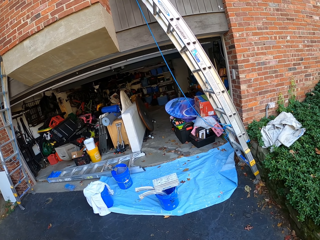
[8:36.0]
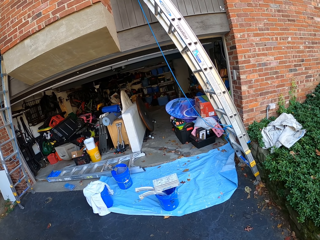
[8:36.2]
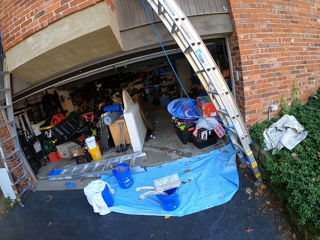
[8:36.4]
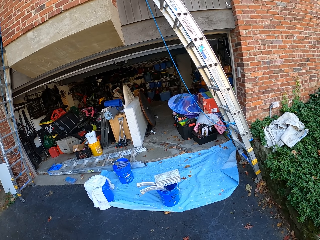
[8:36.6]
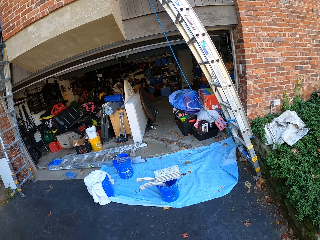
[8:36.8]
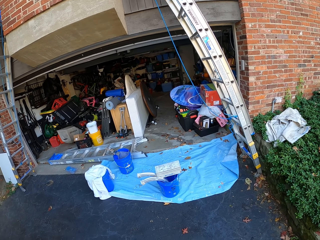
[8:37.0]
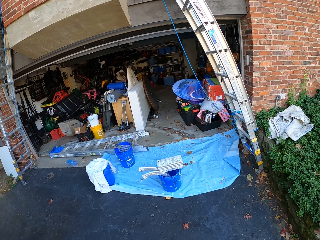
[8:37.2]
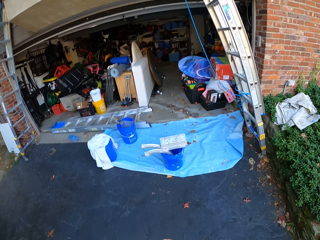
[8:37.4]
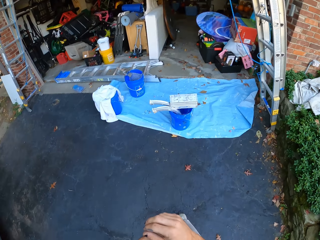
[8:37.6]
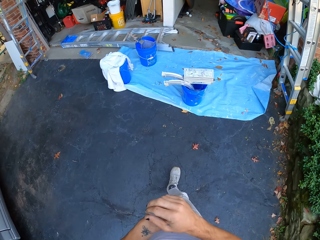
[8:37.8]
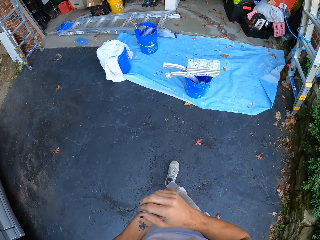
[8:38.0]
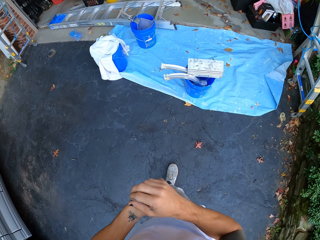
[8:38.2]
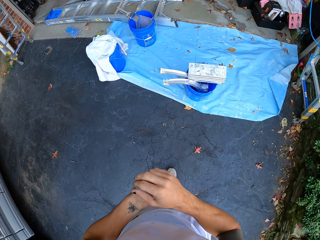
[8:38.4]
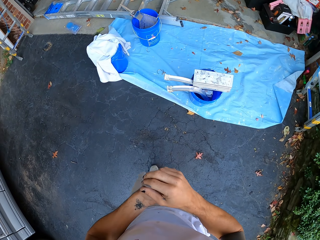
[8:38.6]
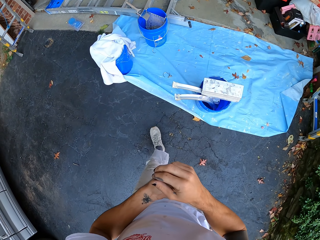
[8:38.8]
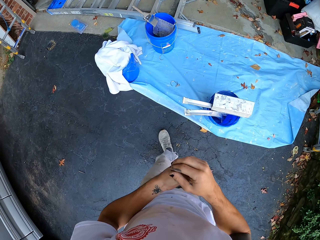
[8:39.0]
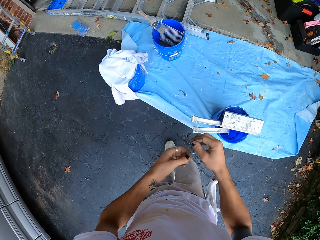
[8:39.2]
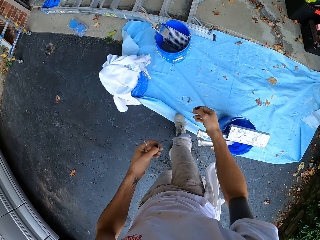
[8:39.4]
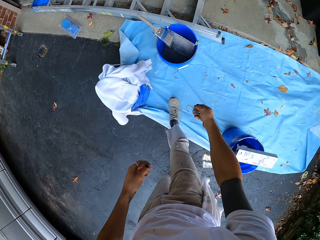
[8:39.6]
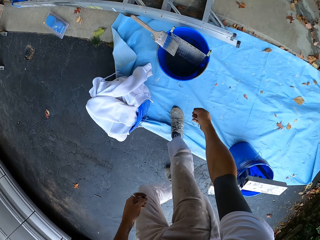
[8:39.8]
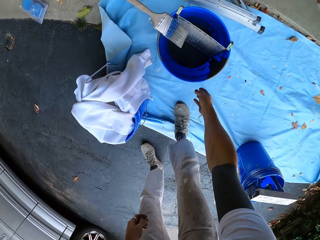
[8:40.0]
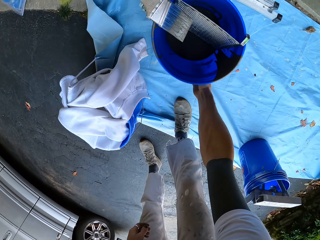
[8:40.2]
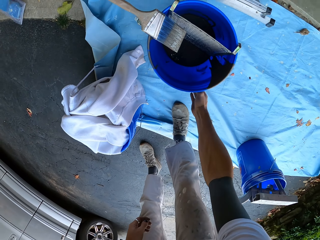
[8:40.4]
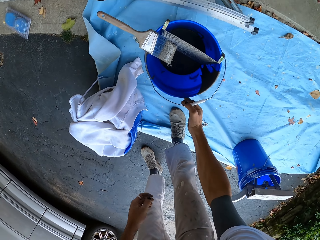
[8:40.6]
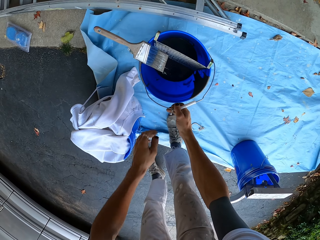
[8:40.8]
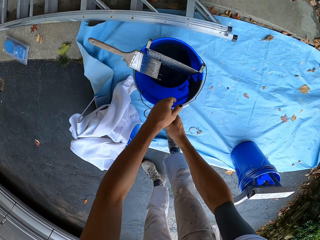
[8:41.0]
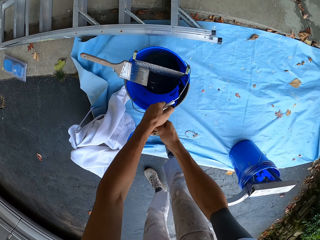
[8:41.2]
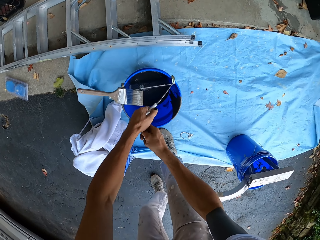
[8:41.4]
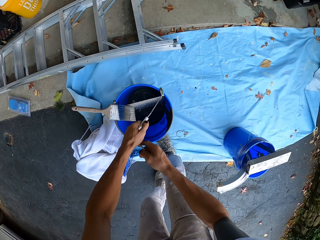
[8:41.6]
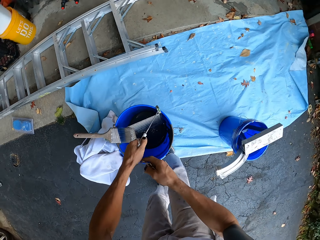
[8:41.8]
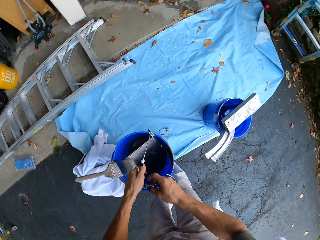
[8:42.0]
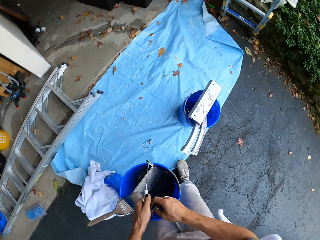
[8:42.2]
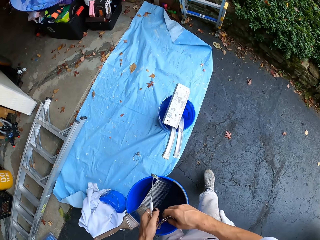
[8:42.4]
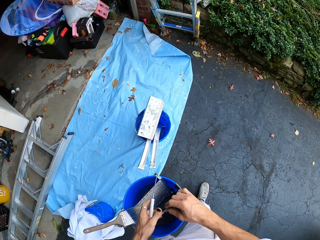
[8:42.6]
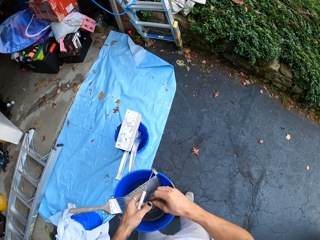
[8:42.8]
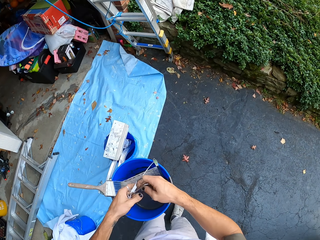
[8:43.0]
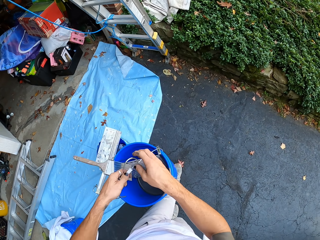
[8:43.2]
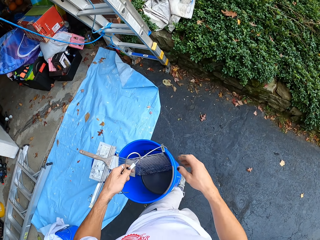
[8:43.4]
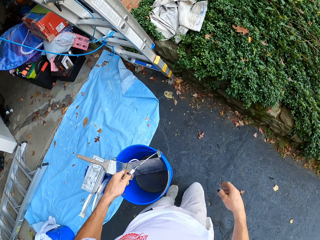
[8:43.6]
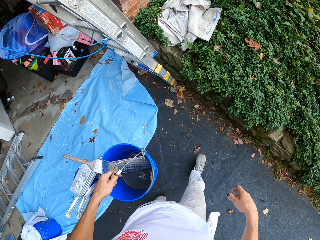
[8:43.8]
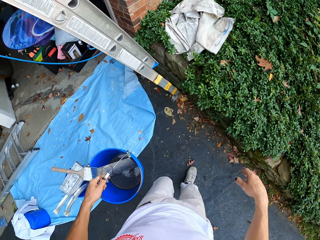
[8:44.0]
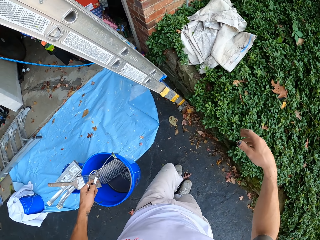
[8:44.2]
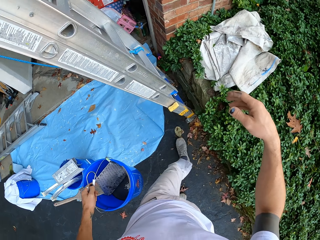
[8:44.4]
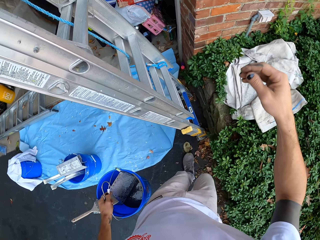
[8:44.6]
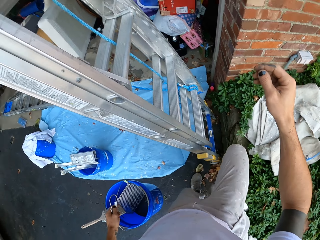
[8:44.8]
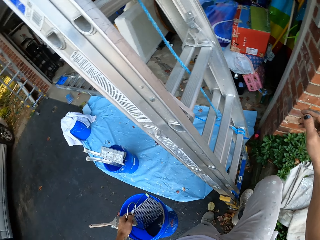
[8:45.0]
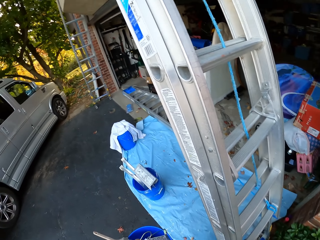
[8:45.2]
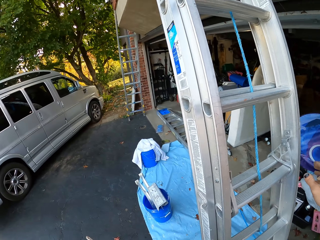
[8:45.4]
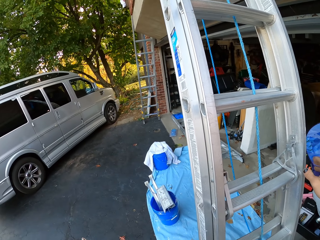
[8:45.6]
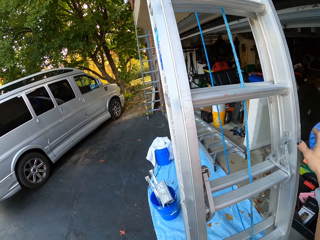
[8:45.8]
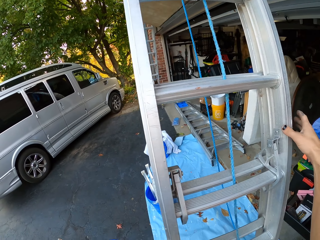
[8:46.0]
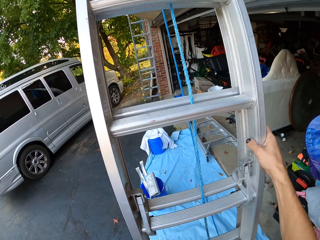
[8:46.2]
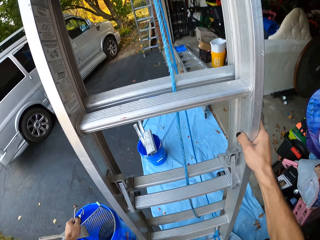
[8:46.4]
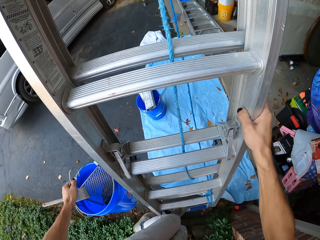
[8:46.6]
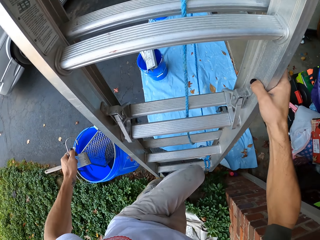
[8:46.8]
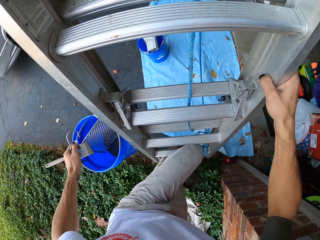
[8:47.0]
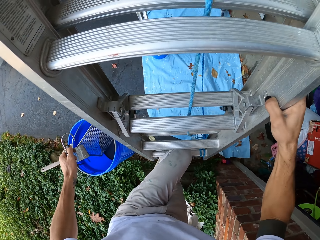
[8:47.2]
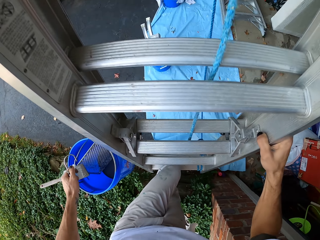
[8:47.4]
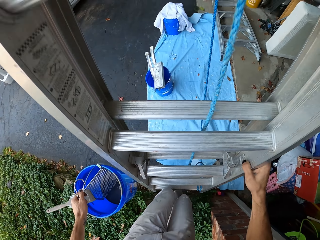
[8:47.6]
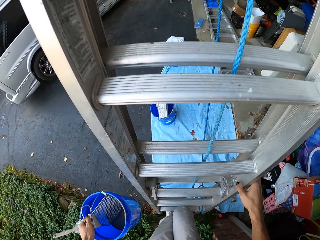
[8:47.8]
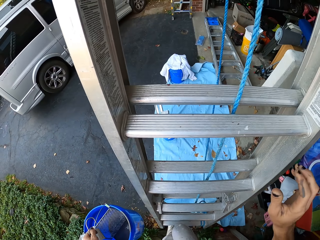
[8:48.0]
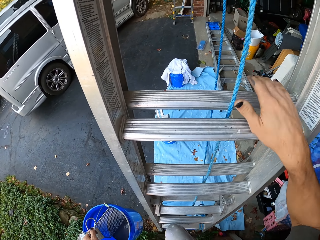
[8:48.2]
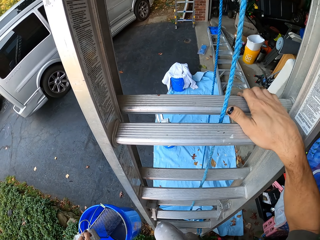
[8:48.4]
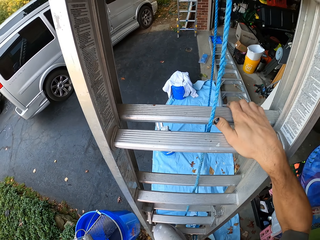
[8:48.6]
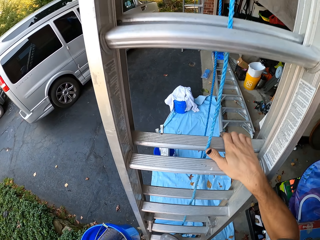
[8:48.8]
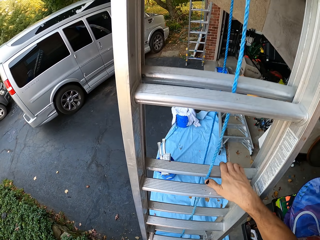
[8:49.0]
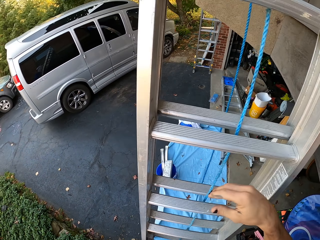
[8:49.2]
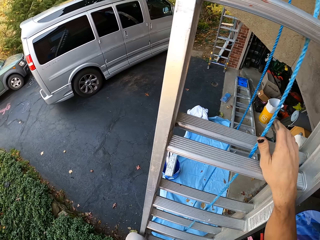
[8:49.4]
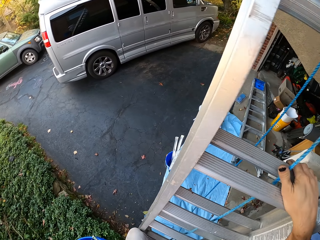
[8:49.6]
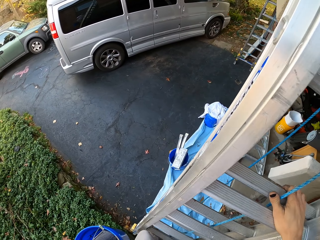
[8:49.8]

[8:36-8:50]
The camera wearer walks around the compound towards the bucket. They carry the bucket. They pick the bucket from the floor. They walk towards the ladder. They climb the ladder.

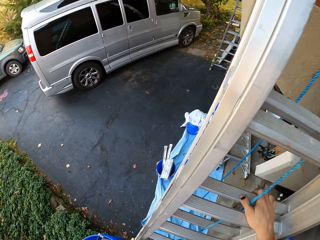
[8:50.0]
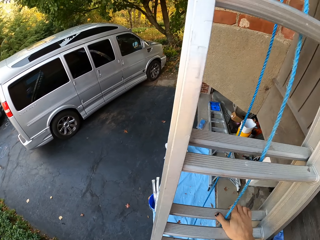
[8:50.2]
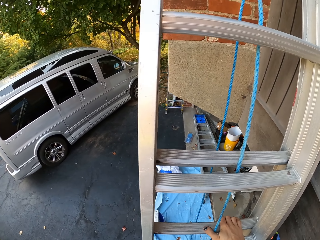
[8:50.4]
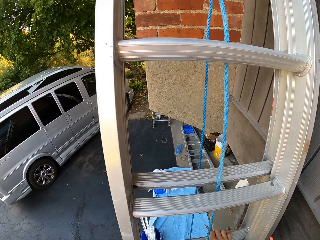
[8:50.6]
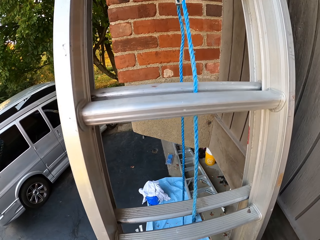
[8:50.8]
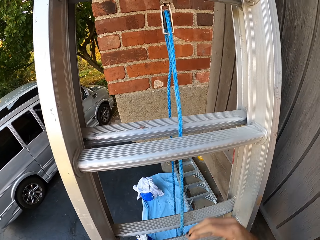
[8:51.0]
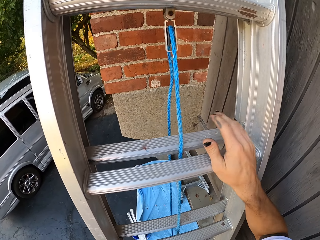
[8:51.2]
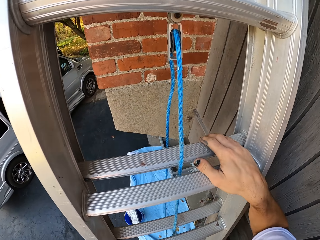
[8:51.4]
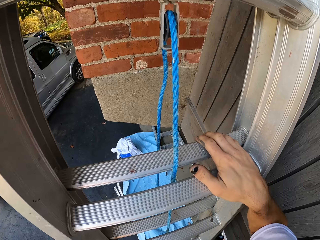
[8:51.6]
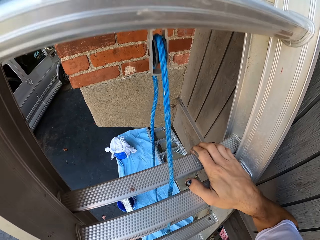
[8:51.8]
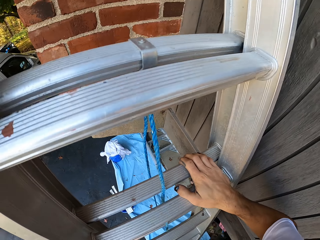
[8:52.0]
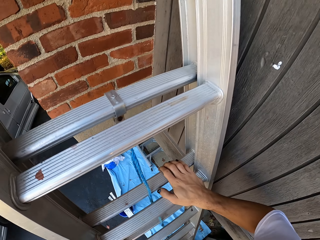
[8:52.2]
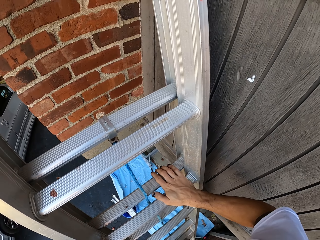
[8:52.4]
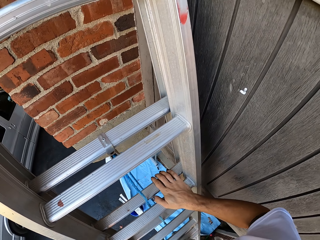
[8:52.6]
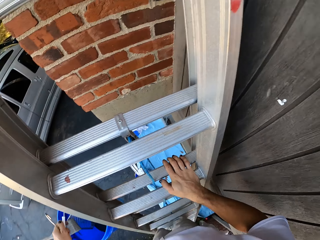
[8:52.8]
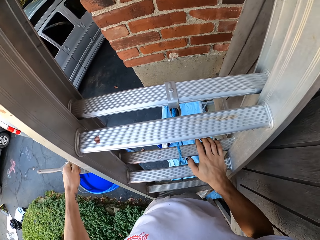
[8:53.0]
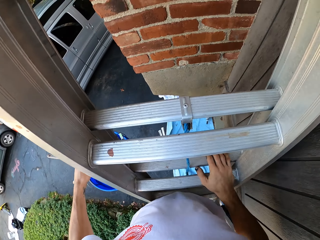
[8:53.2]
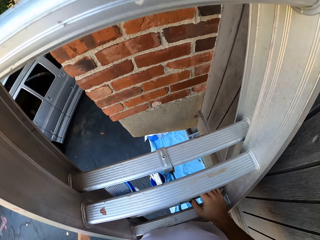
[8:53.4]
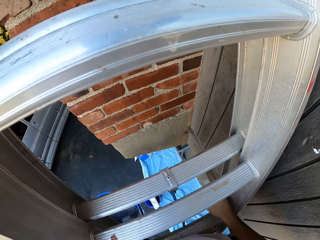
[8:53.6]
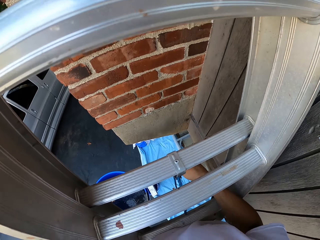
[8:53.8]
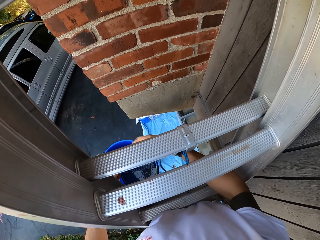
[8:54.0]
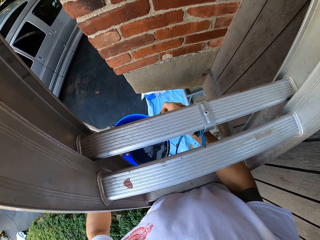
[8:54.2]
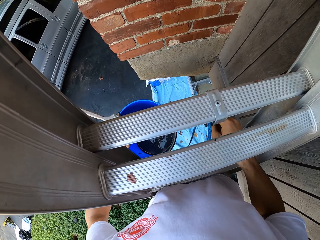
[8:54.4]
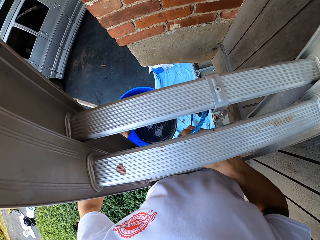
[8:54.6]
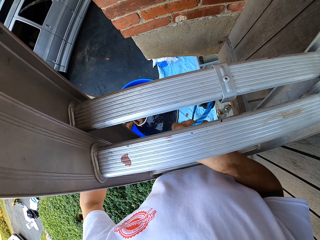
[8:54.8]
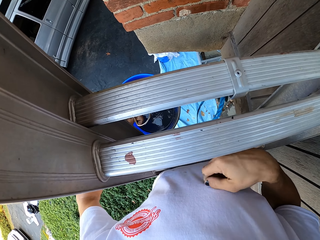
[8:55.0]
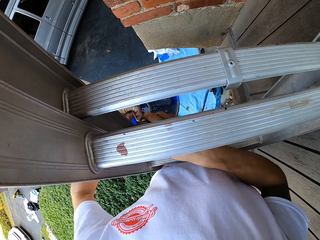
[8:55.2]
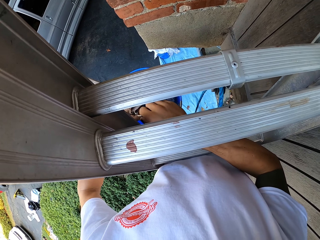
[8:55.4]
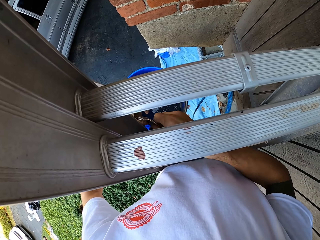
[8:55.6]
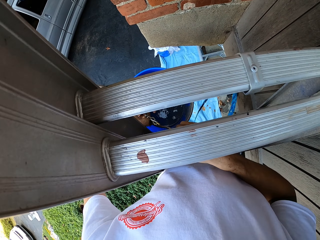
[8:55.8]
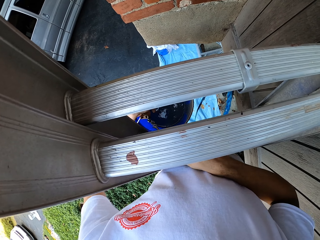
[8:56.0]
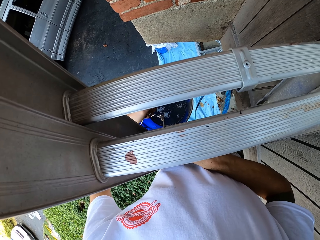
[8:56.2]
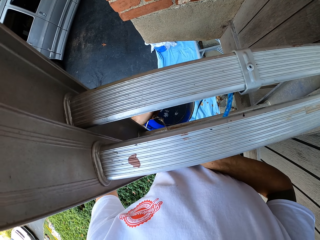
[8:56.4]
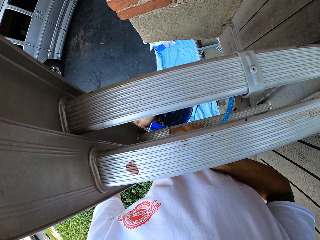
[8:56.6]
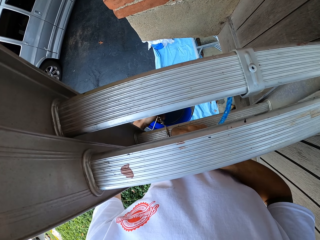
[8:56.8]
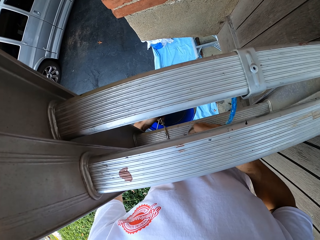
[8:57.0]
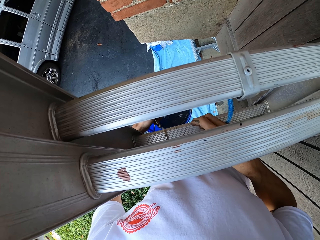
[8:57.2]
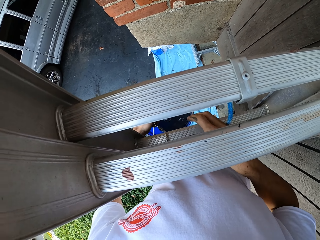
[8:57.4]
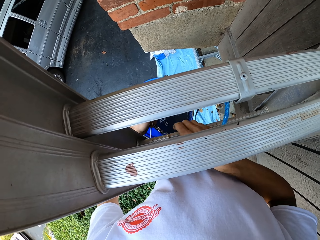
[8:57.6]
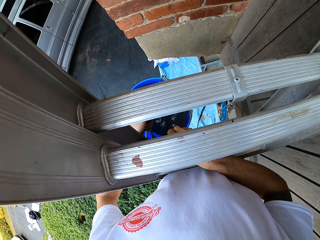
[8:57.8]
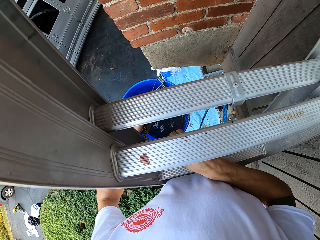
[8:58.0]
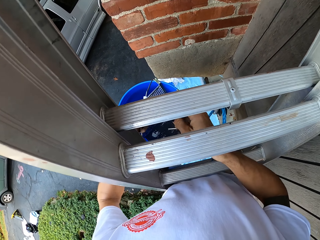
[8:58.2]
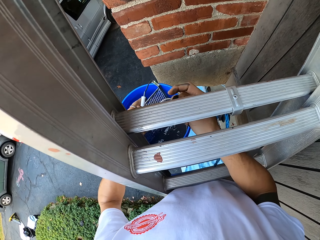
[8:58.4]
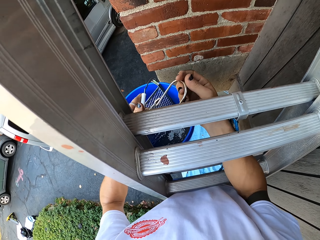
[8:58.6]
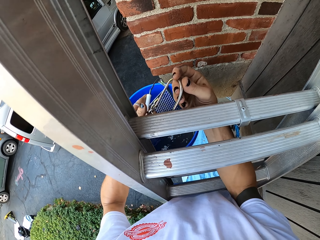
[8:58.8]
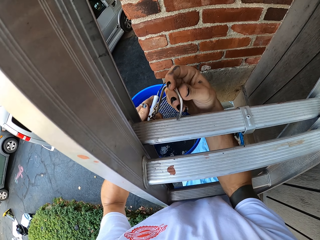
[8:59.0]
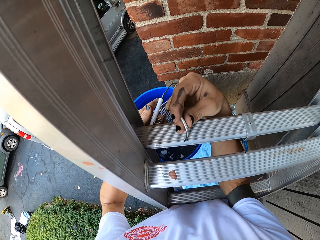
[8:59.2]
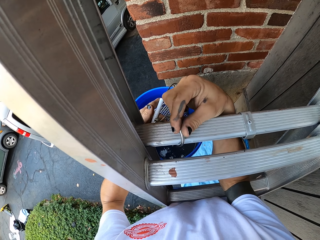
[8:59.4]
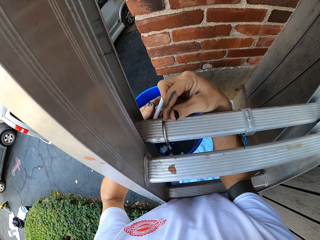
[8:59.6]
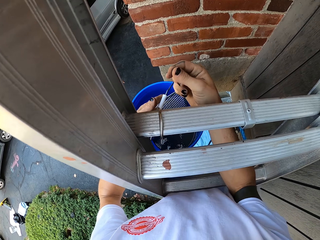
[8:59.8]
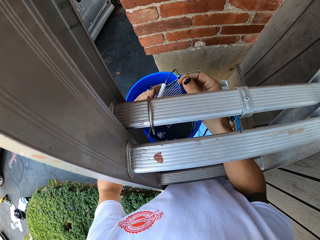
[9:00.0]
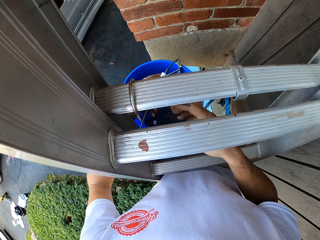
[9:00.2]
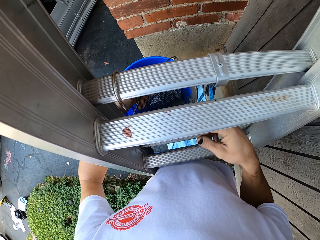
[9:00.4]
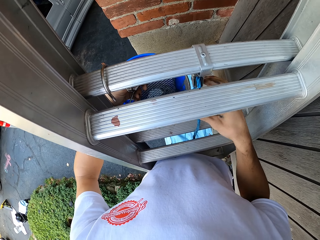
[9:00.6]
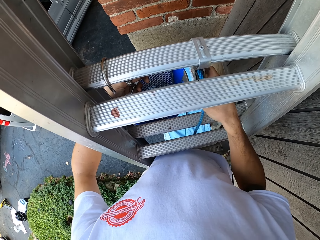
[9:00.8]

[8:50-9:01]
The camera wearer hangs the bucket on the ladder.
